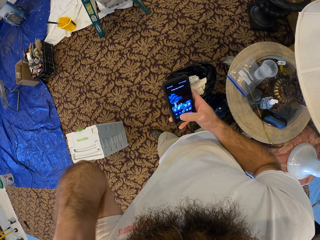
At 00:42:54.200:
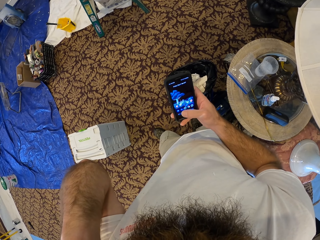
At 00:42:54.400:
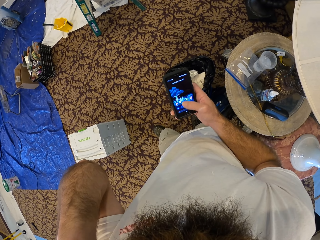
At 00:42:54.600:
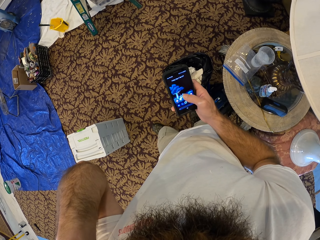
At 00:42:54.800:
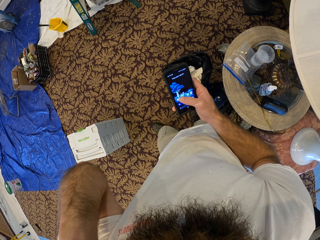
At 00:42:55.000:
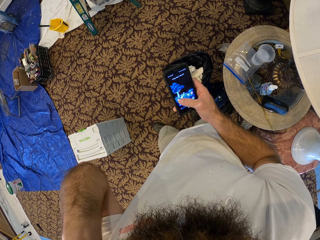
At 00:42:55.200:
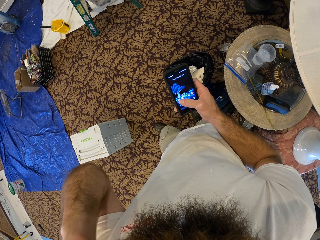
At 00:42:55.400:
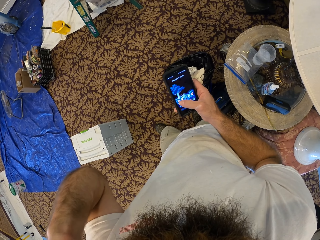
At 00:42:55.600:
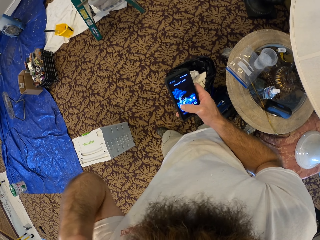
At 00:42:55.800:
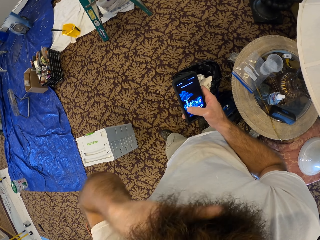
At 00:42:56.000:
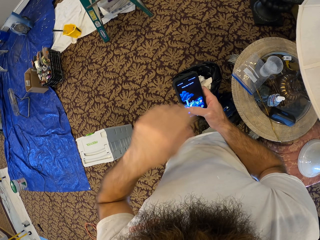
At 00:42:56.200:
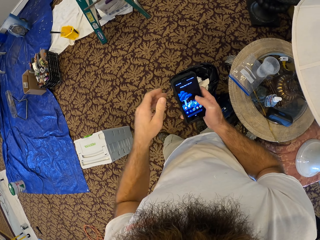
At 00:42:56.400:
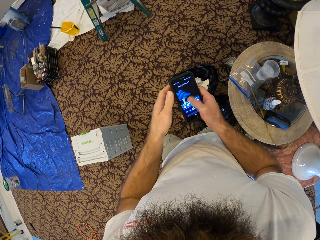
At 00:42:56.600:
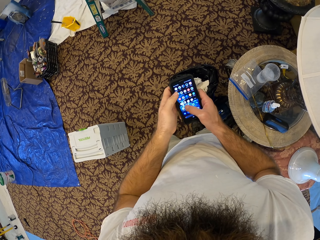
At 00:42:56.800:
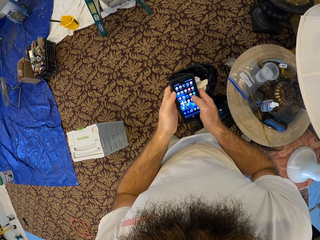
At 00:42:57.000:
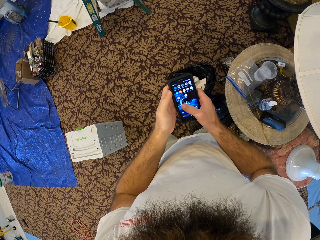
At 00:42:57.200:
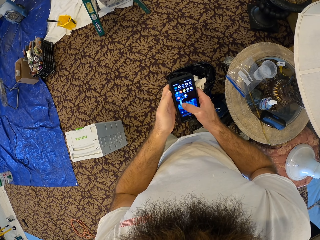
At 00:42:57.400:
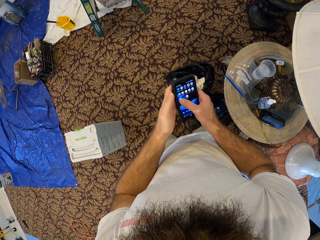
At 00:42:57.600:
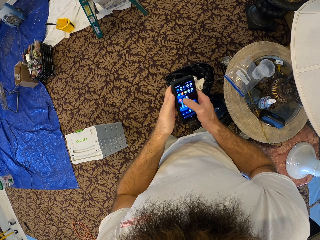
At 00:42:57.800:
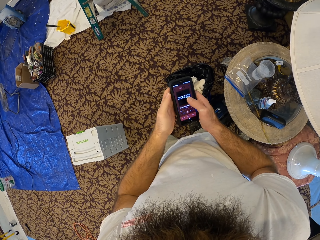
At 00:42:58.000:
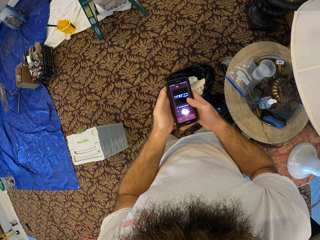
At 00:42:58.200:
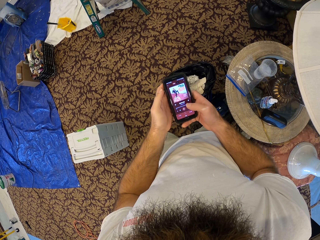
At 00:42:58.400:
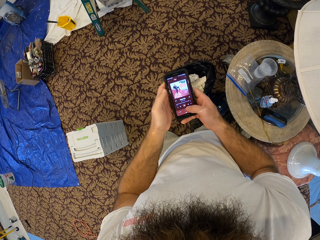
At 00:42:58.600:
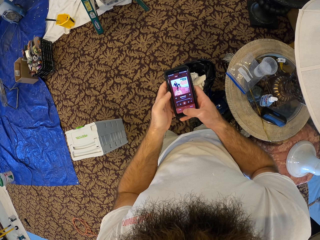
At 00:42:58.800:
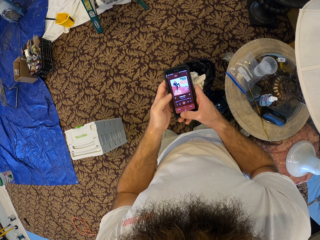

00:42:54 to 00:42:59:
The camera wearer dials their phone.

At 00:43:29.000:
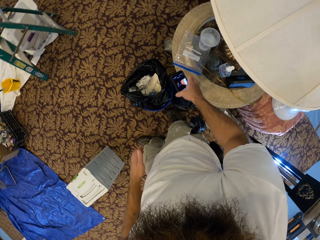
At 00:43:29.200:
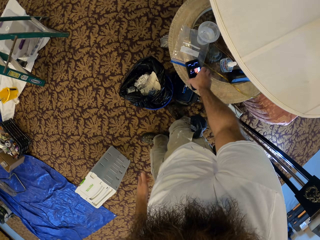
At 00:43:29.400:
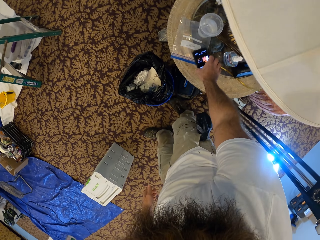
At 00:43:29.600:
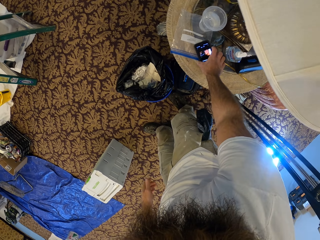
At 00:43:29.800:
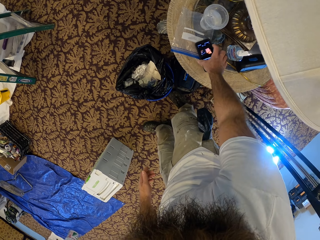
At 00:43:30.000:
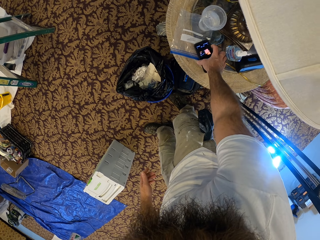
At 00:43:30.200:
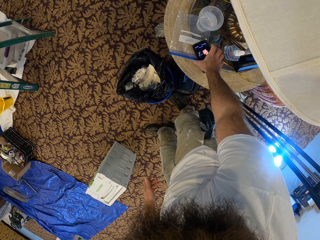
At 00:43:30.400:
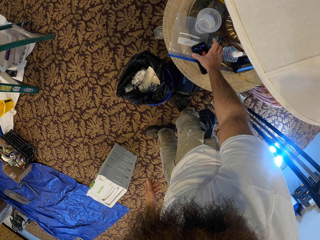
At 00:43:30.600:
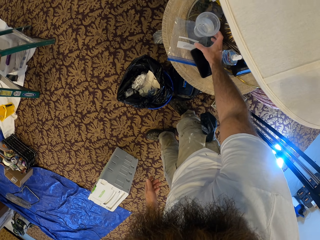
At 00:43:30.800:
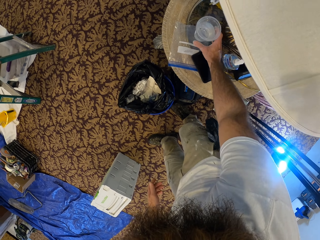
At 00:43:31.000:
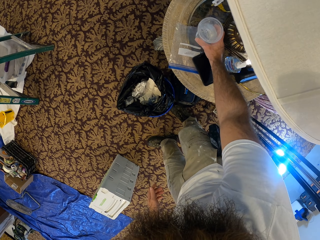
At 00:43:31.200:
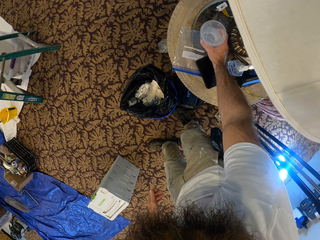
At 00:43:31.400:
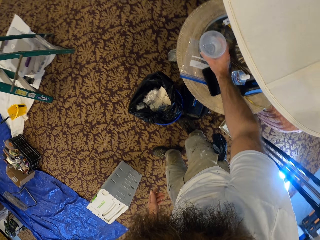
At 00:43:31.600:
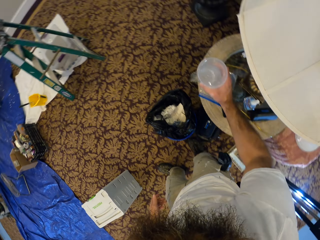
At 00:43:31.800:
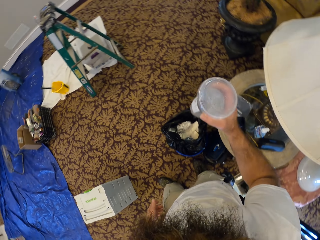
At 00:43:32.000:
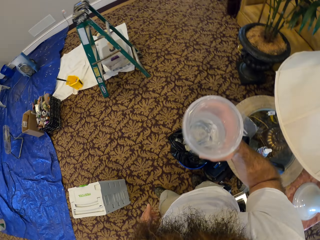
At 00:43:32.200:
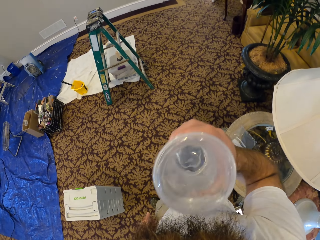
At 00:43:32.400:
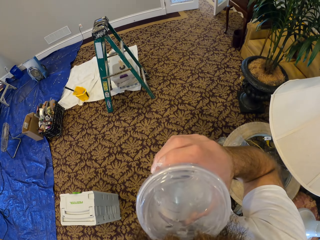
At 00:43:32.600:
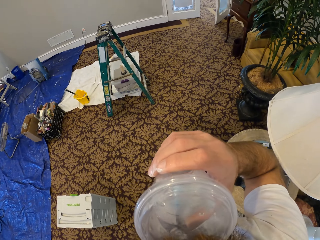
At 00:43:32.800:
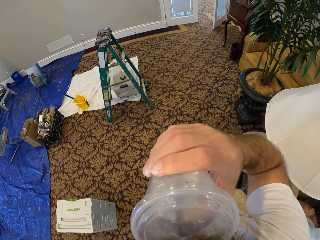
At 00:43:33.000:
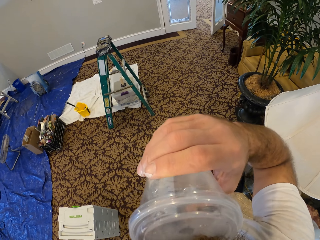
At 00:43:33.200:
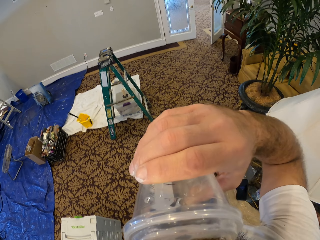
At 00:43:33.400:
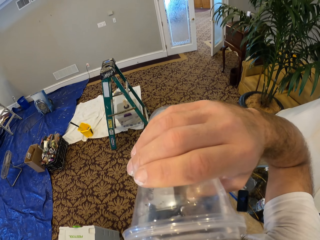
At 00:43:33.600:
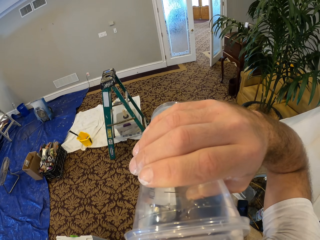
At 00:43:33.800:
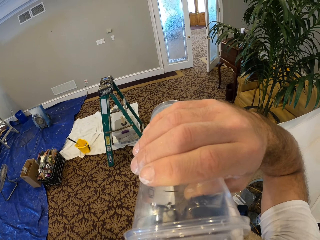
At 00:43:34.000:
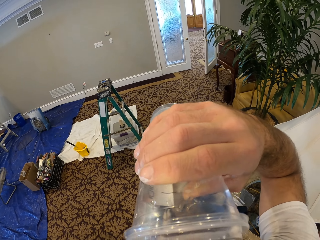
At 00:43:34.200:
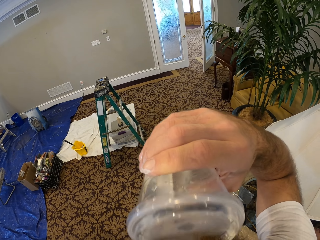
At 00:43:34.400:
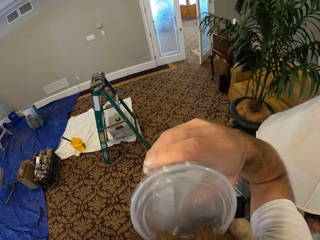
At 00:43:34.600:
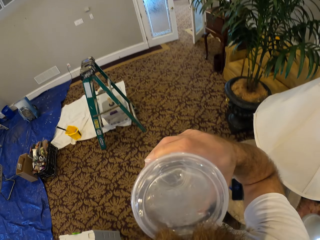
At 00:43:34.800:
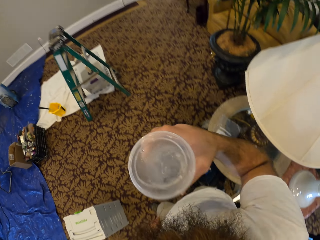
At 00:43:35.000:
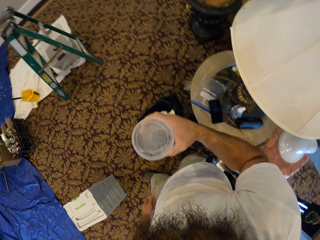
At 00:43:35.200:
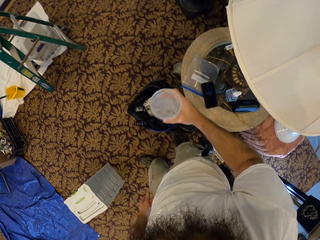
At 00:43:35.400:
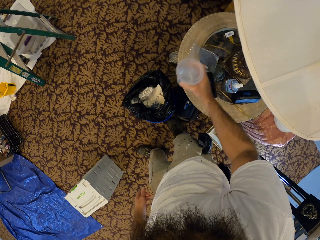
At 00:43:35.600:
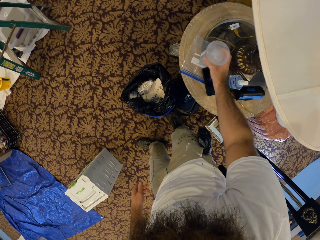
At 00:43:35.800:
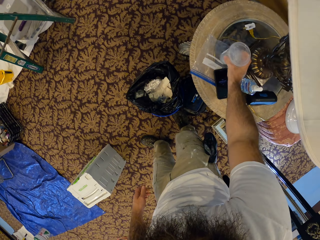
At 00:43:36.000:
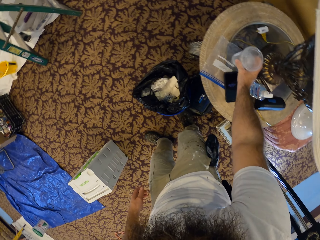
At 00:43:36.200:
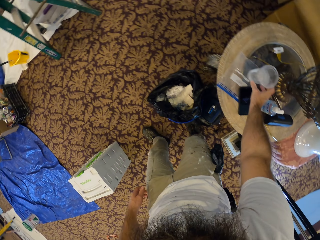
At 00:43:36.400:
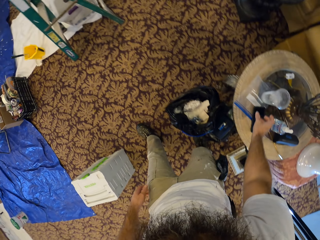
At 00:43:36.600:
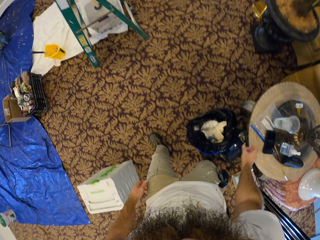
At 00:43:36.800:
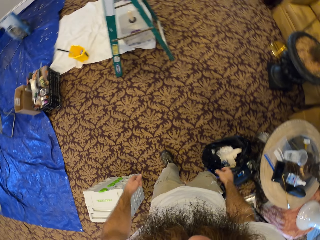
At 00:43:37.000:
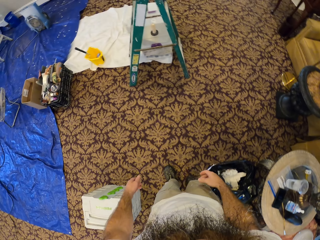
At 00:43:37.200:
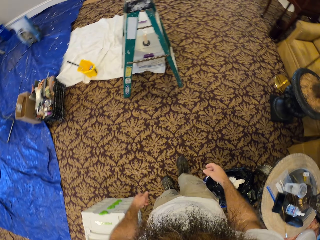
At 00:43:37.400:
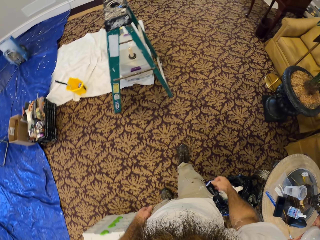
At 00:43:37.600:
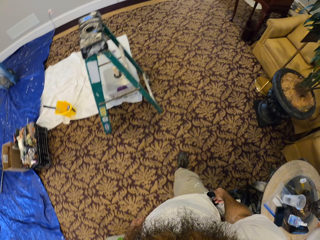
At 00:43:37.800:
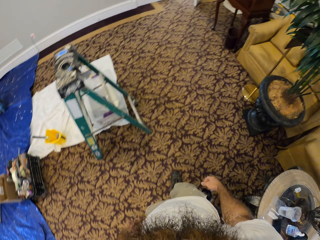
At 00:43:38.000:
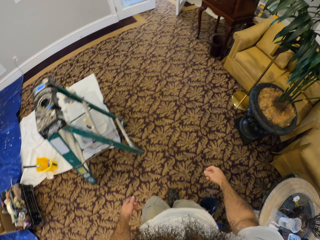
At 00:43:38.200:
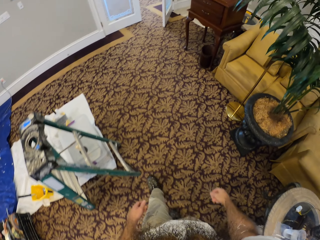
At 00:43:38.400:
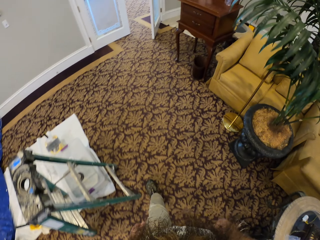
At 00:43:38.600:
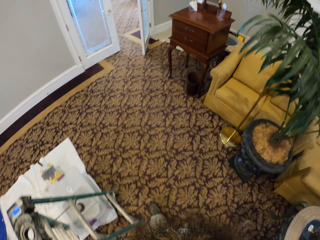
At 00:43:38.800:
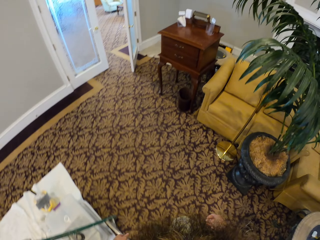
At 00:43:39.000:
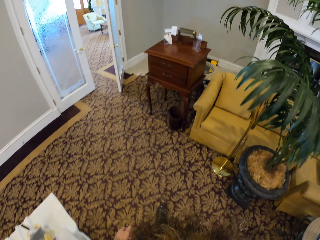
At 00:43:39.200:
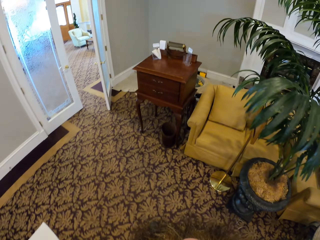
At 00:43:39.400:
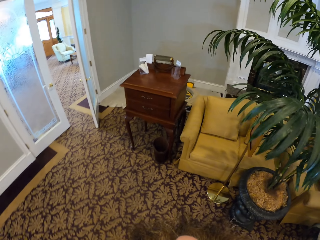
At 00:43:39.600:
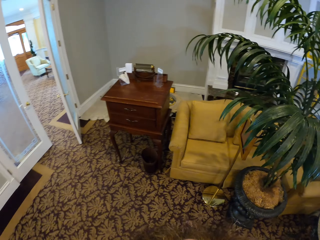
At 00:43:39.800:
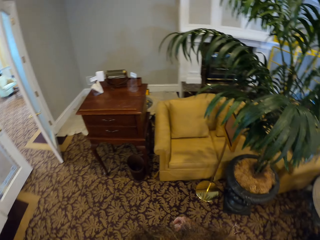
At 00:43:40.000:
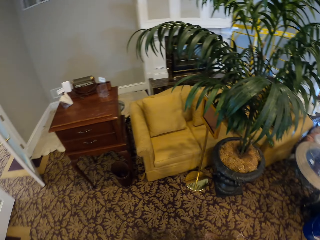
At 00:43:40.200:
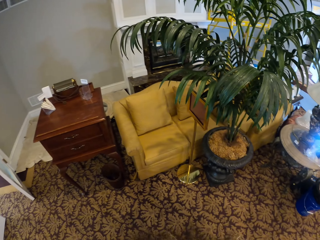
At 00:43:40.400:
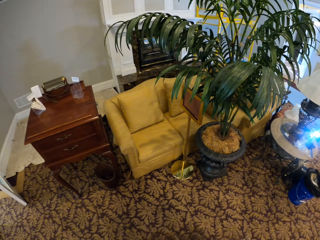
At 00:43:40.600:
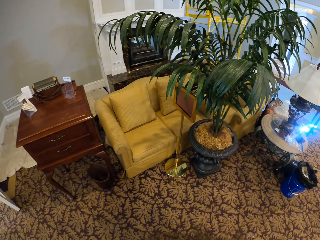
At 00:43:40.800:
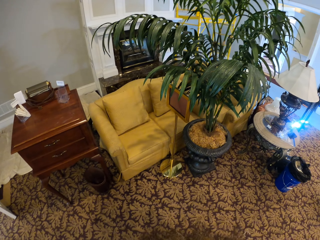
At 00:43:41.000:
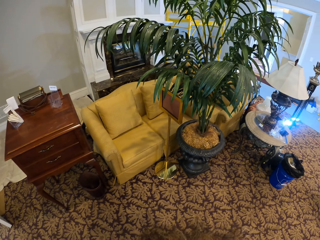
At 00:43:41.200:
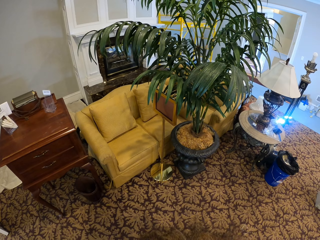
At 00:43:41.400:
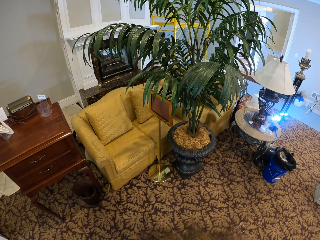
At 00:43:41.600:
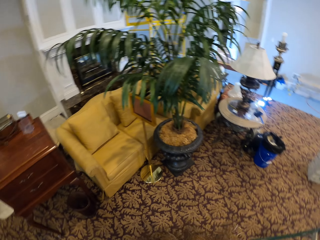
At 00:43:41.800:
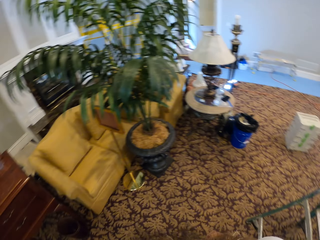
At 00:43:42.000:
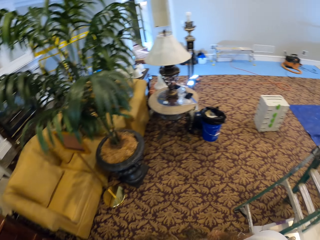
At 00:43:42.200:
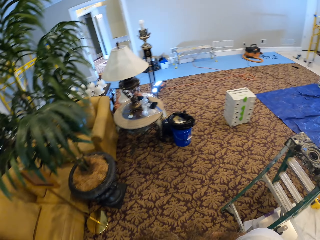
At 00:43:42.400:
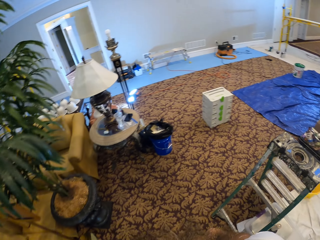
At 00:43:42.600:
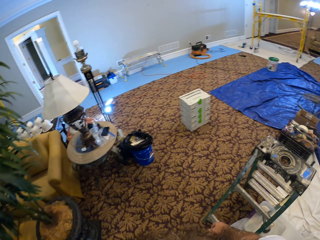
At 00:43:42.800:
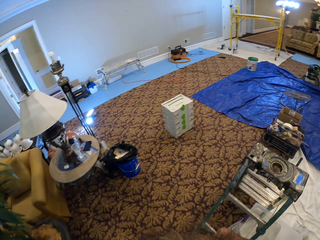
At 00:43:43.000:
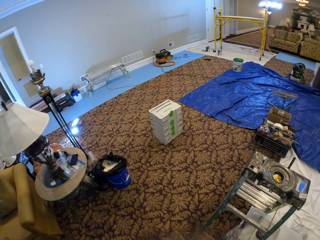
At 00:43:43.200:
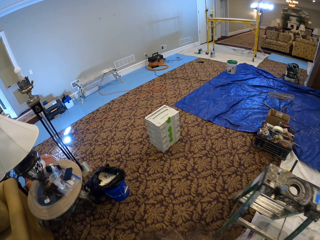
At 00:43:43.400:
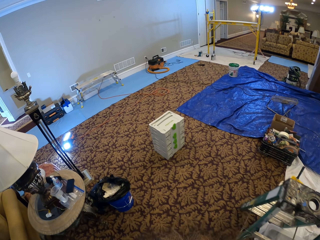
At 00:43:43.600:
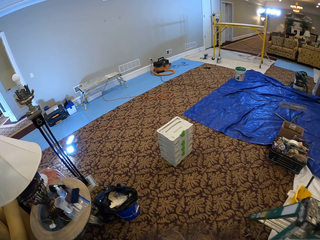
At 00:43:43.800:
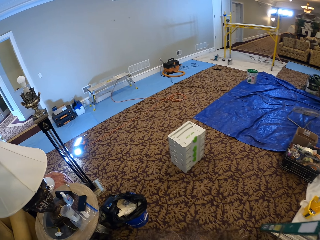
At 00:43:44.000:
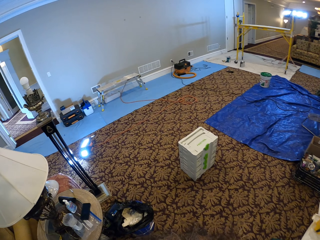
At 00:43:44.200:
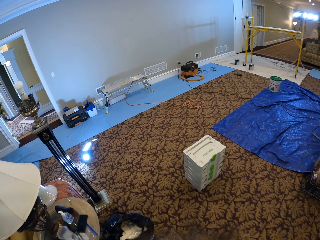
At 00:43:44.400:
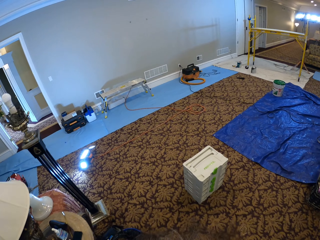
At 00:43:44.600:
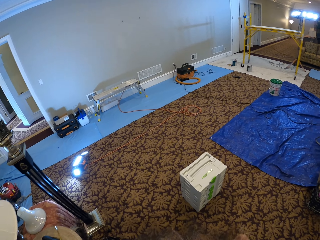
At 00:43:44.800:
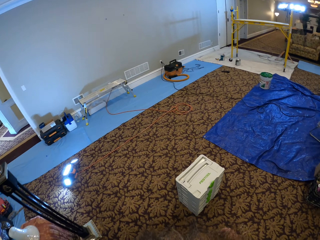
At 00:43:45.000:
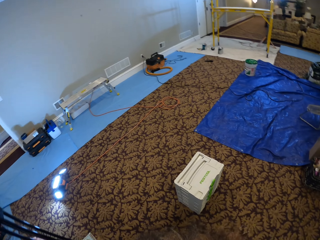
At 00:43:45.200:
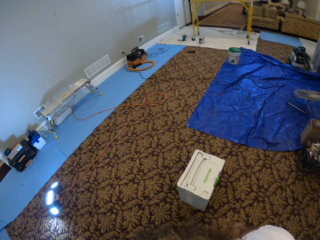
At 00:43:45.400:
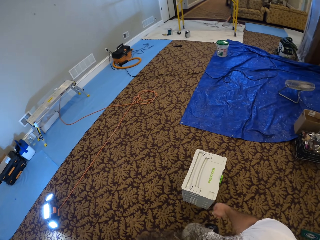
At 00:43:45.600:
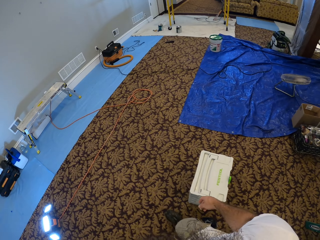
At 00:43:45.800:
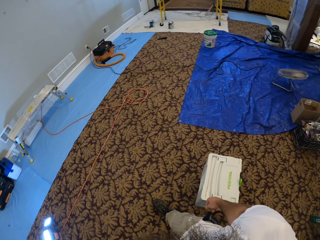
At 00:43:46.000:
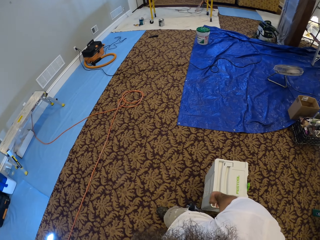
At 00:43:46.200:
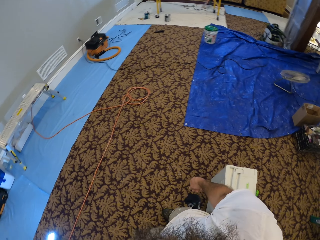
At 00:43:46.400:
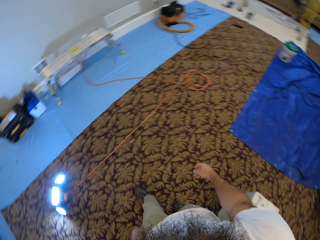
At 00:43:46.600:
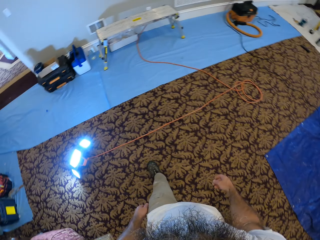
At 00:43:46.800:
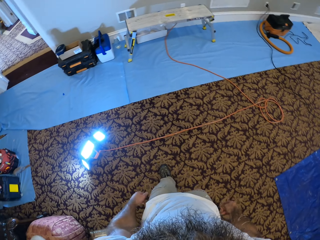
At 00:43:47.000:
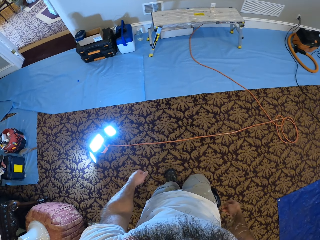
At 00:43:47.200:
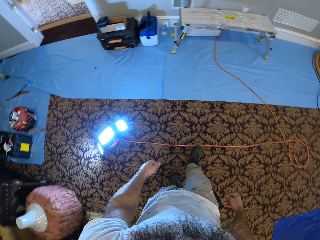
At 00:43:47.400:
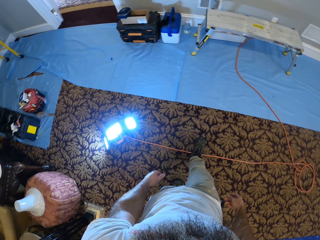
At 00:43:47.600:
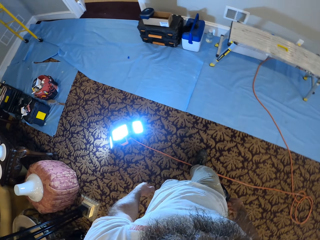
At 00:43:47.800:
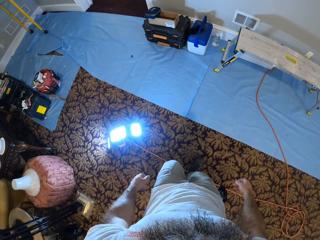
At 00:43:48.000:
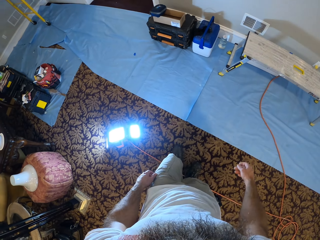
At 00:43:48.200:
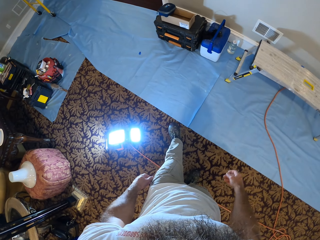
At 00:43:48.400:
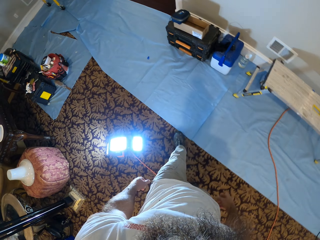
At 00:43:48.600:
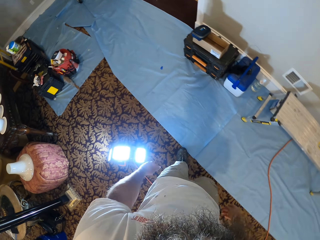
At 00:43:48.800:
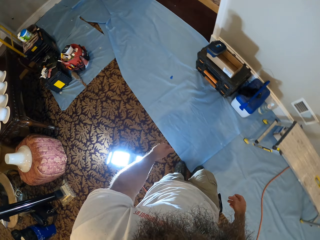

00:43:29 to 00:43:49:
The camera wearer puts their phone on the table. They take a glass of water. They drink the water. They drop the glass on the table. They walk around.
